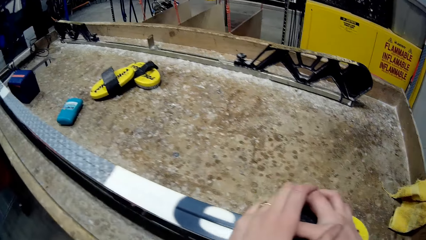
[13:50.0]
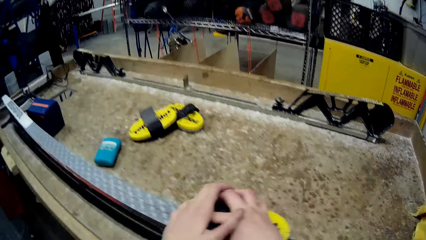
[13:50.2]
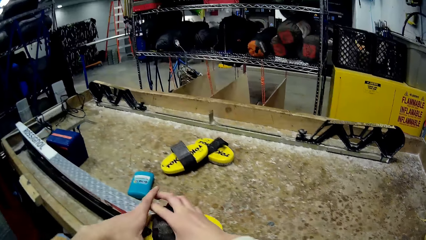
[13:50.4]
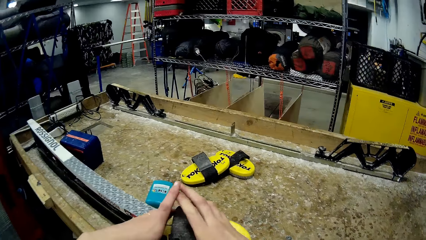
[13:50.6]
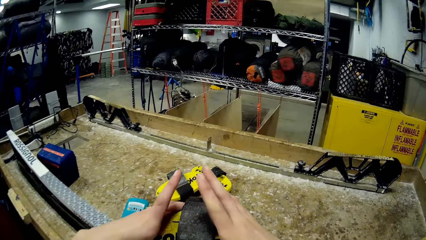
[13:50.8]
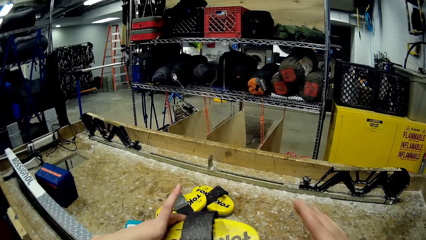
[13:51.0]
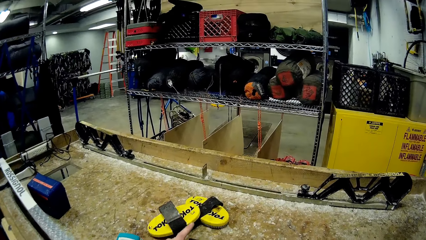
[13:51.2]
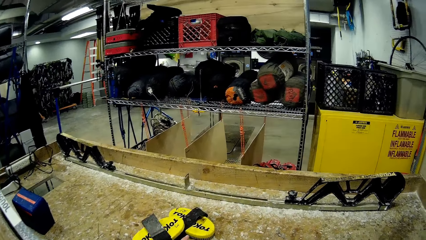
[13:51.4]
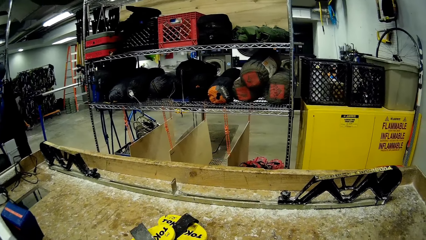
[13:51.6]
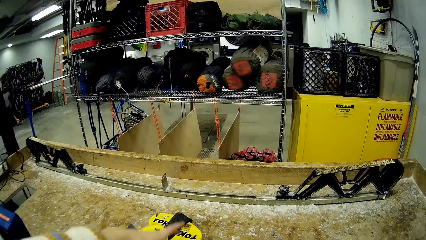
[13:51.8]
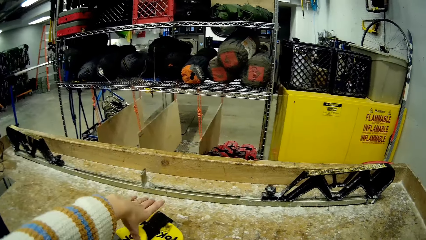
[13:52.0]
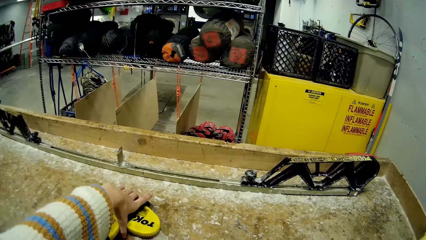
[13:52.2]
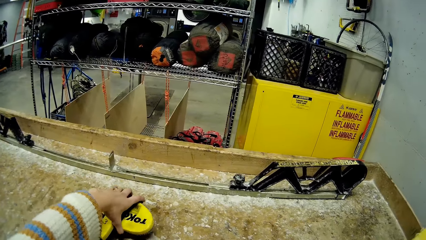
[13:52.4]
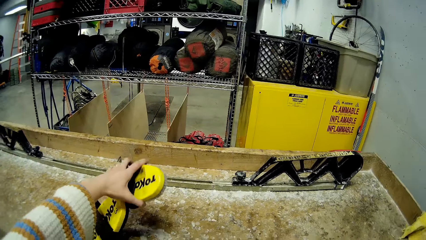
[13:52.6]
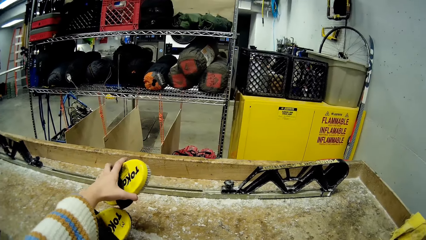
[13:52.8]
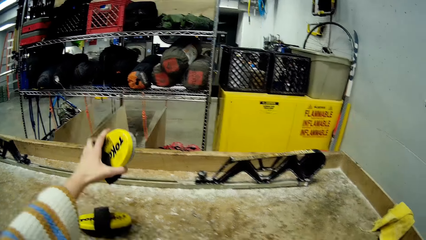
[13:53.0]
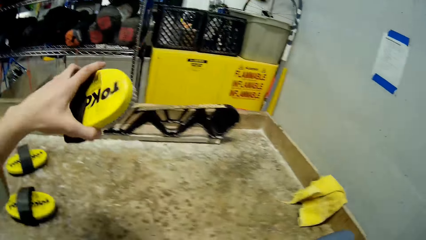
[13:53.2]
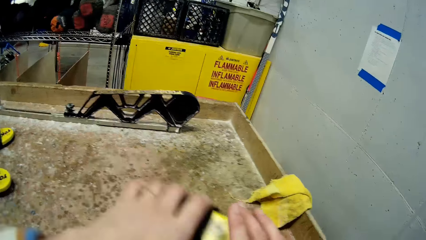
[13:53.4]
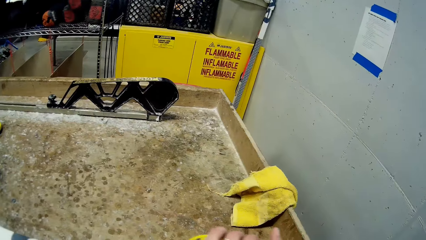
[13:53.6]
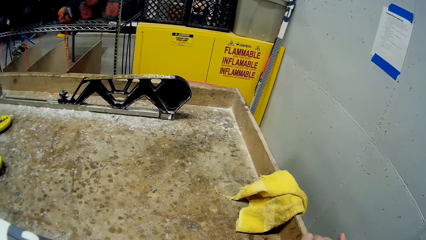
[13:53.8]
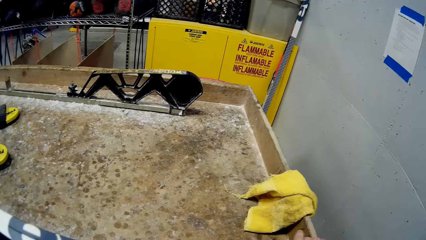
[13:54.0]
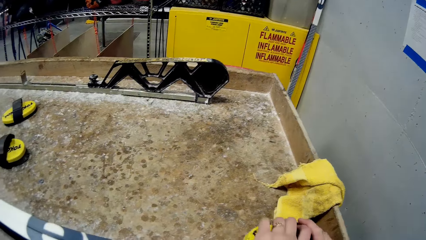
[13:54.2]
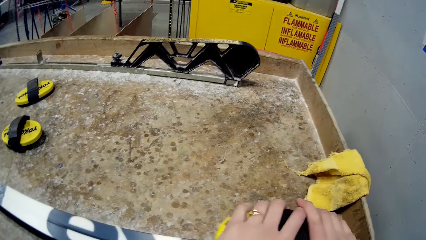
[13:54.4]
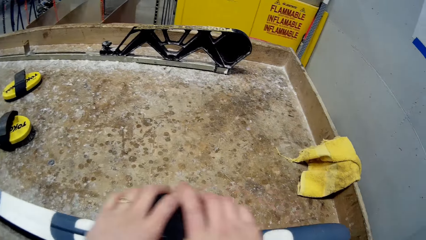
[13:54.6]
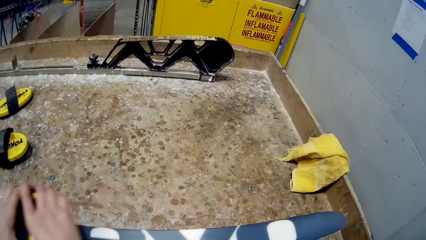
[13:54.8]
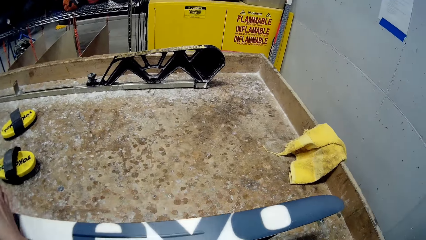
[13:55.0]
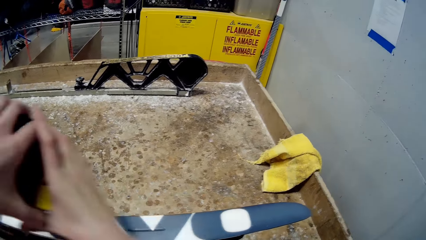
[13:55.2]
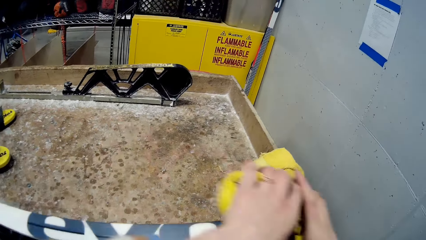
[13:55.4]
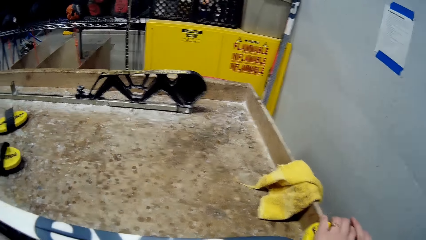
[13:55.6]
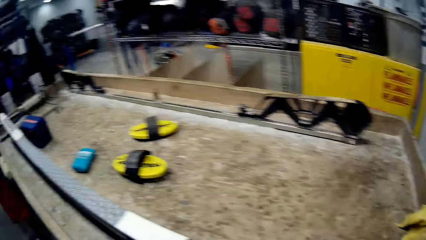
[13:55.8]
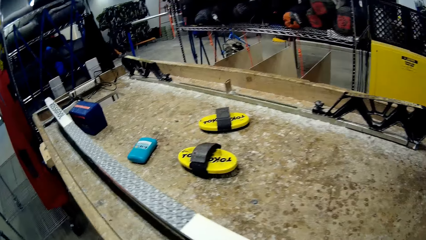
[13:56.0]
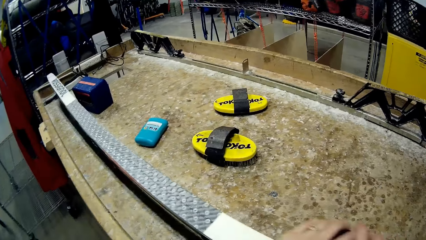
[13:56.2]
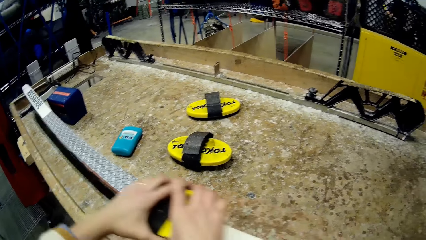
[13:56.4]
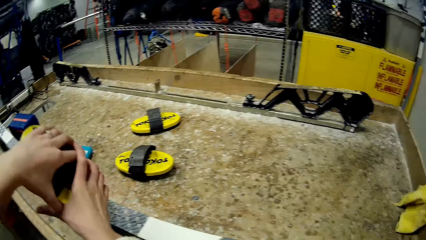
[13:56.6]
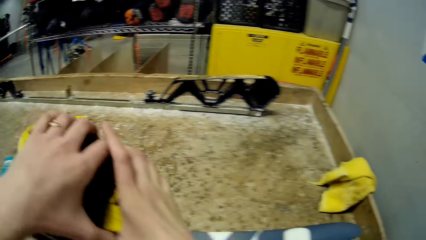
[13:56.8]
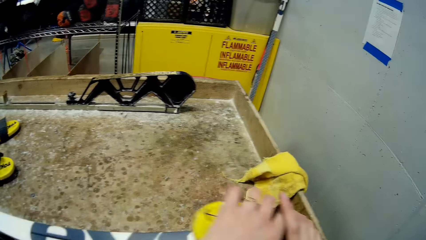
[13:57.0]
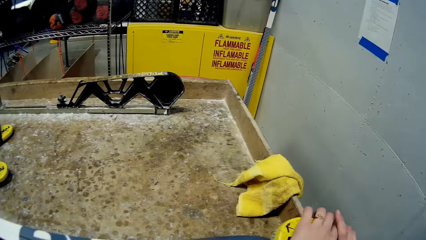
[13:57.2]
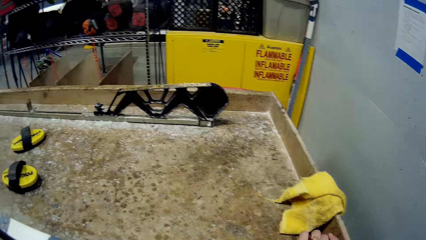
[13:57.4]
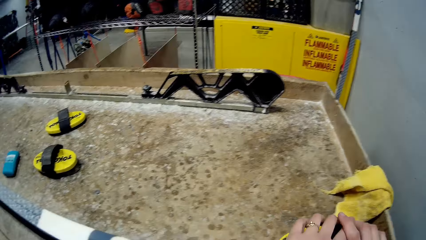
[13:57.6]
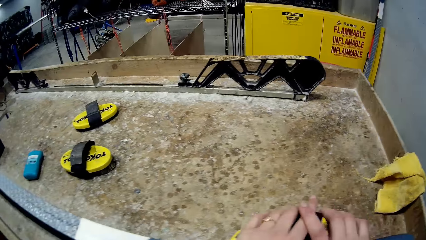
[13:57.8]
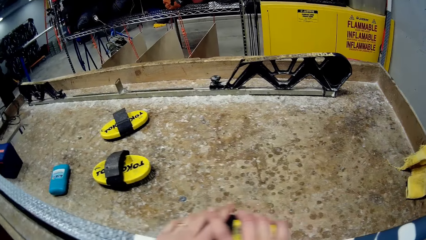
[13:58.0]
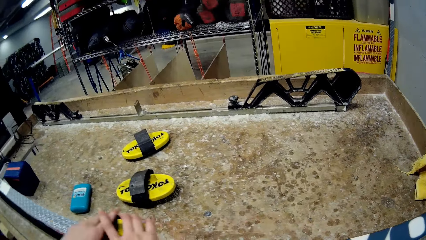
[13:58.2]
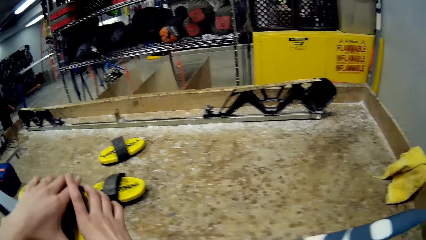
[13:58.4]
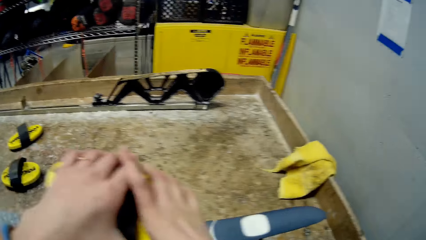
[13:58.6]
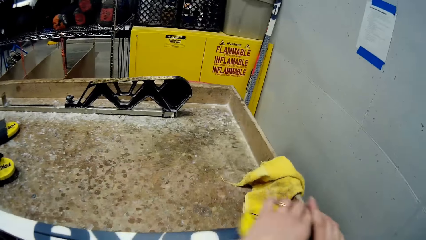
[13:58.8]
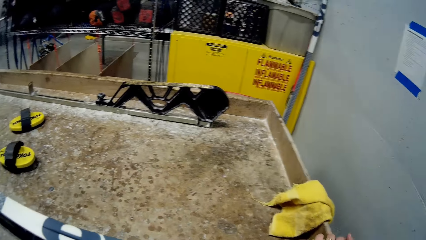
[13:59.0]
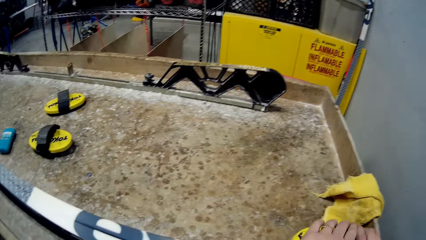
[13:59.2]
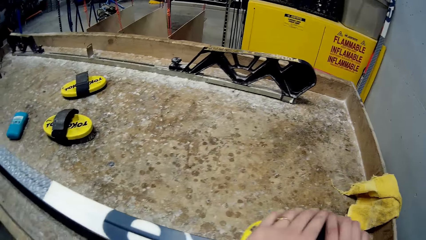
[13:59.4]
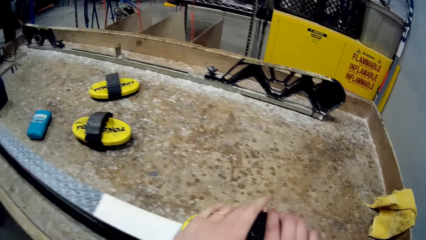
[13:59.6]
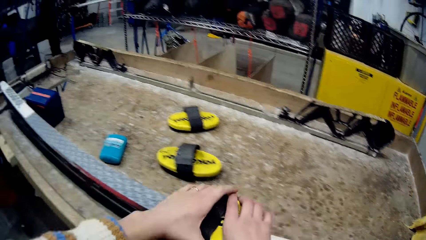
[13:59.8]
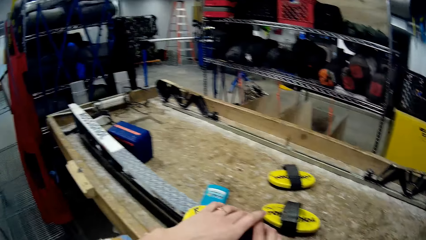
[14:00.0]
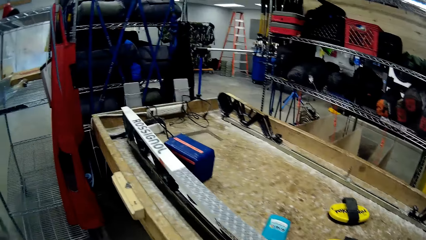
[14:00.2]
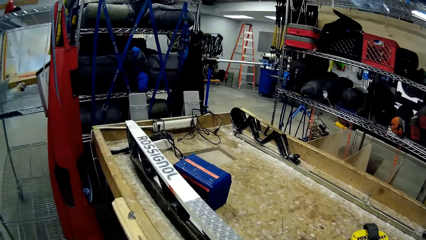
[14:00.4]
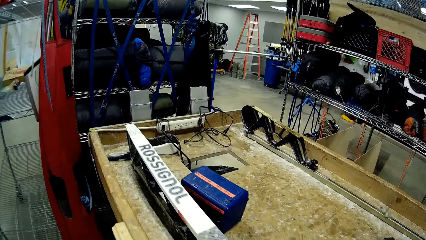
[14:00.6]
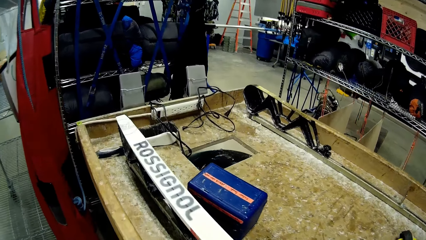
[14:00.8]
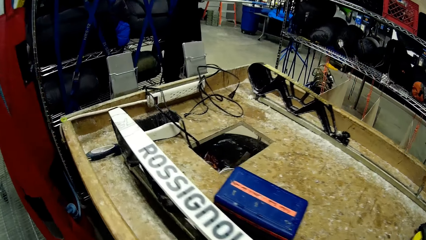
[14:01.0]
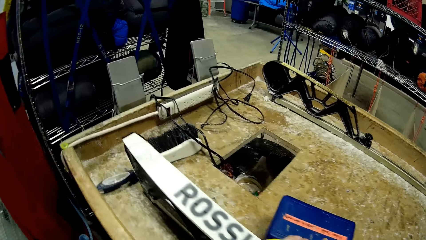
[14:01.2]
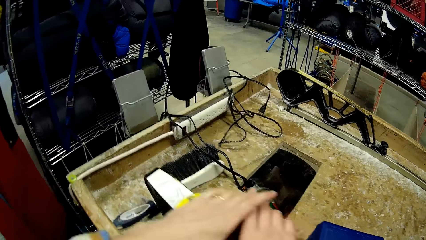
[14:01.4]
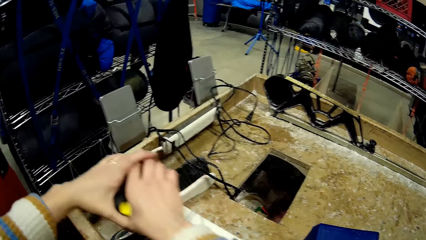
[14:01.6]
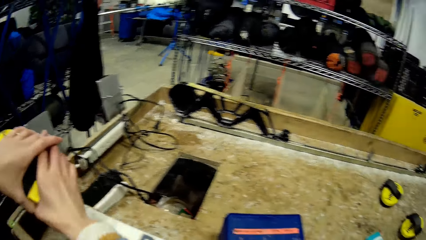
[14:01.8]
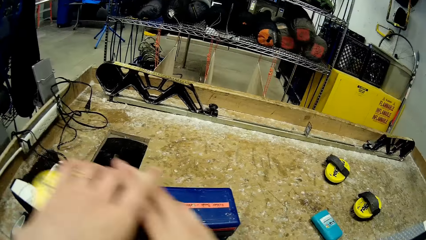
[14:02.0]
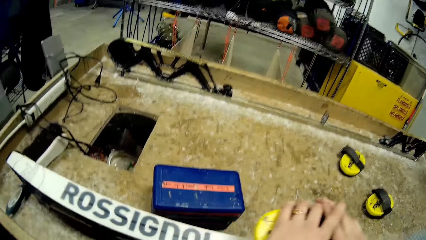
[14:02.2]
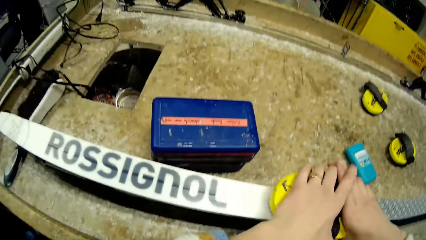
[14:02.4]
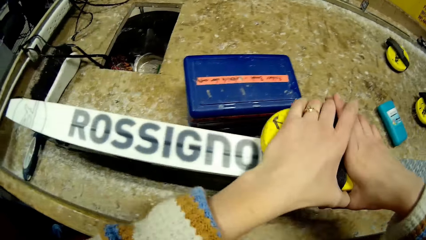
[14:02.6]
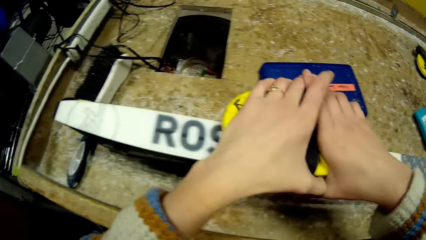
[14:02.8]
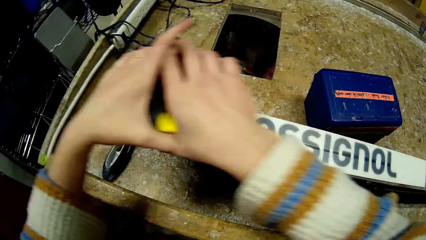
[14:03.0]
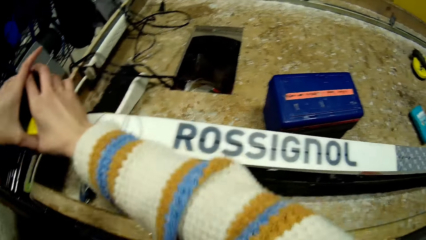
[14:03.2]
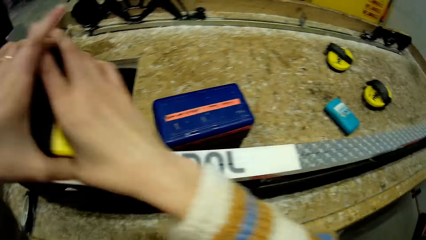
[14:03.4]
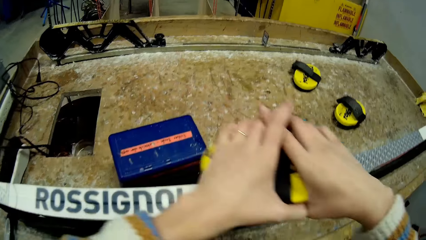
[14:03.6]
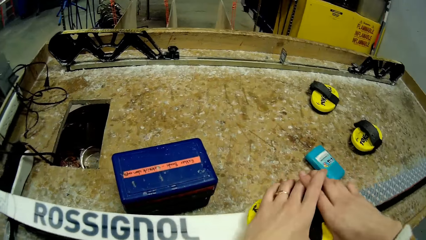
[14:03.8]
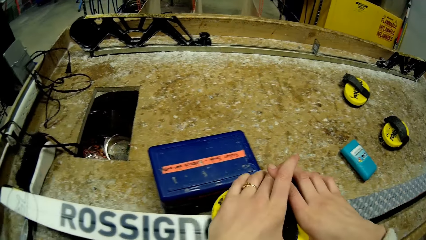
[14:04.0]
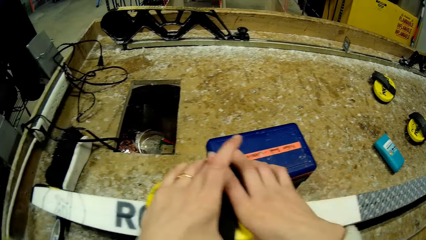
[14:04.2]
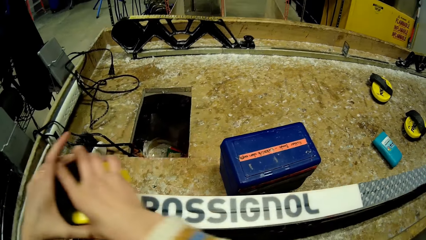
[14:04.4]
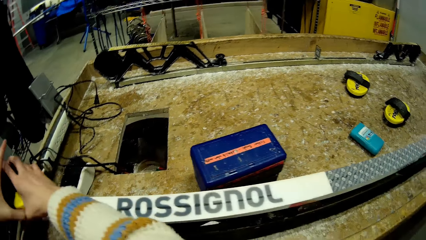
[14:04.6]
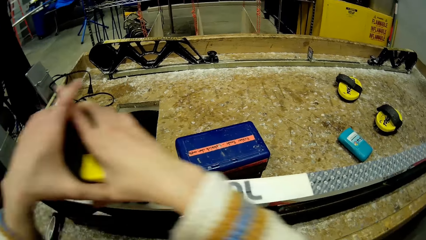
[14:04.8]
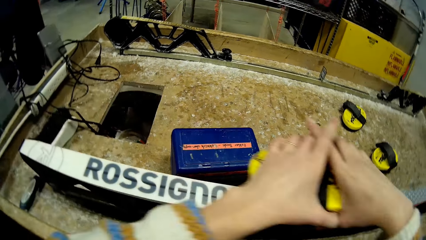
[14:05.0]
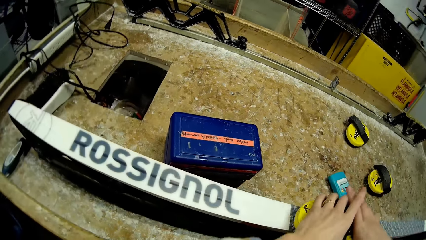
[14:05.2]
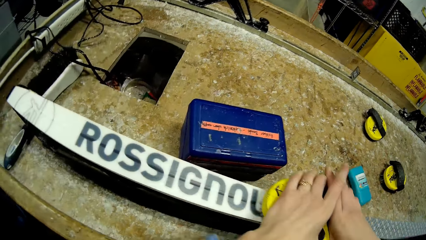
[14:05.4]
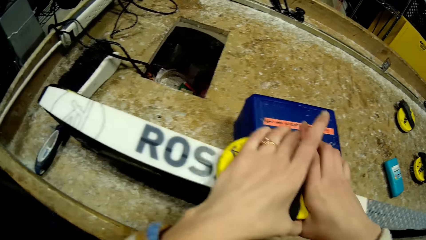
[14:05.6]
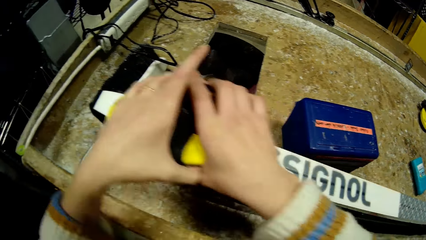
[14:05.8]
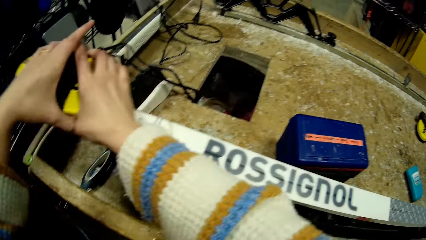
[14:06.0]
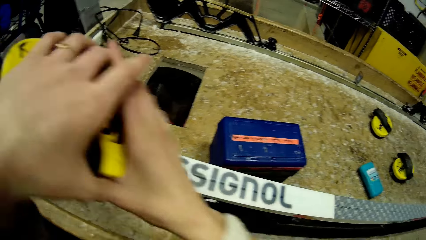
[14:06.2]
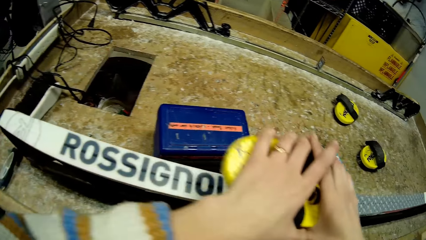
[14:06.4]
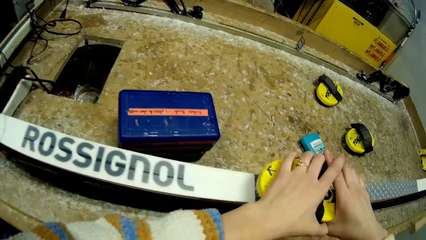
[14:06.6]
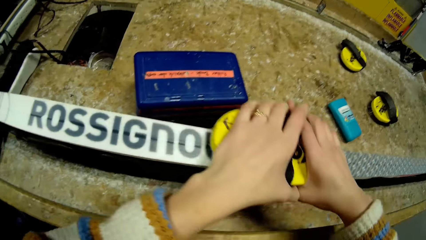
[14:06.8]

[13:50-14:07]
The camera wearer drops the ski brush on a table with her left hand. She picks up the ski brush from the table with her left hand. She brushes the ski with the ski brush in both hands. She brushes the lower part of the ski with the ski brush in both hands.
